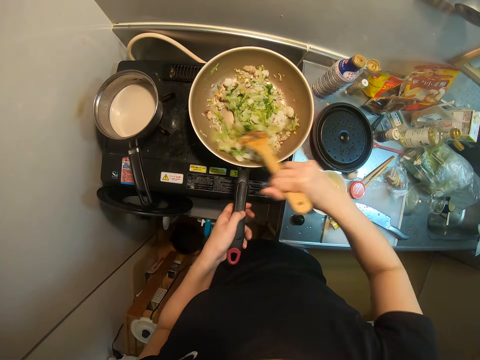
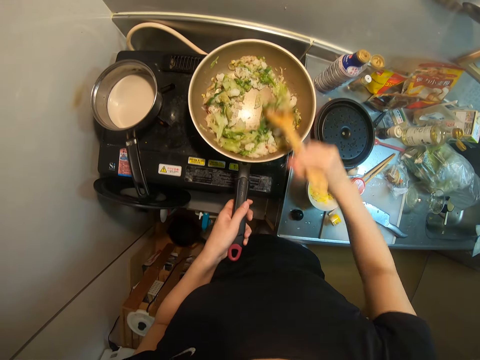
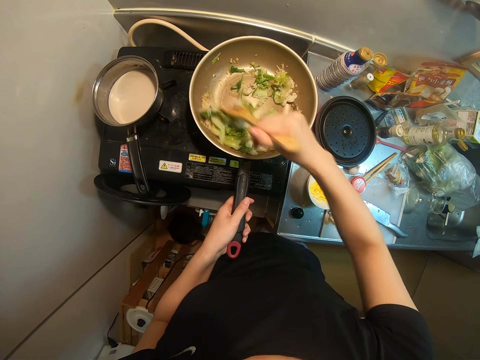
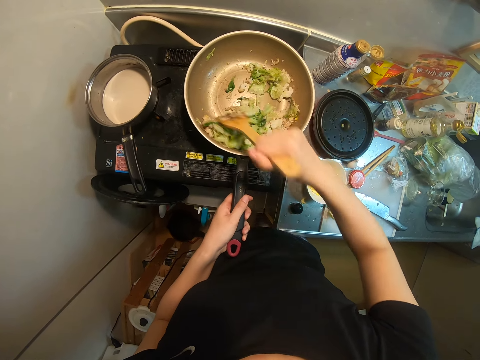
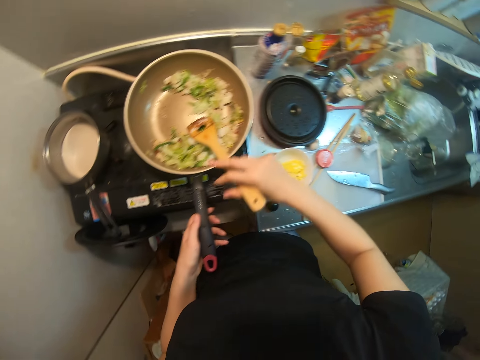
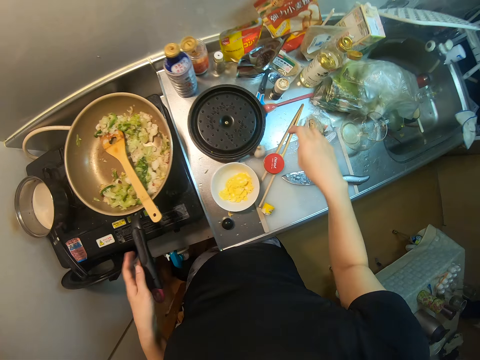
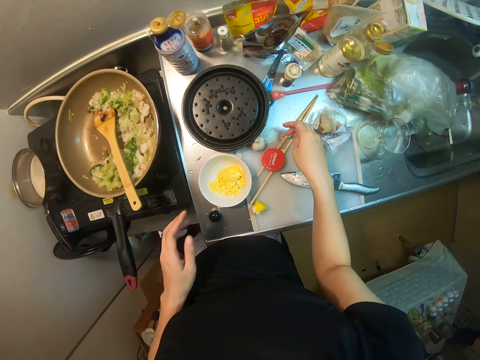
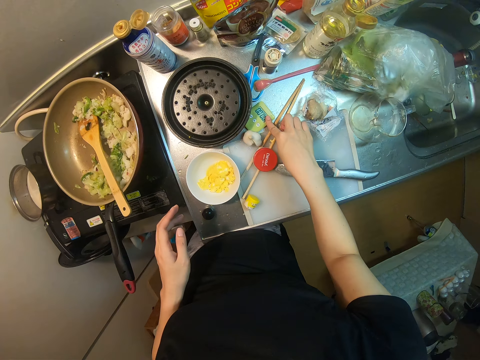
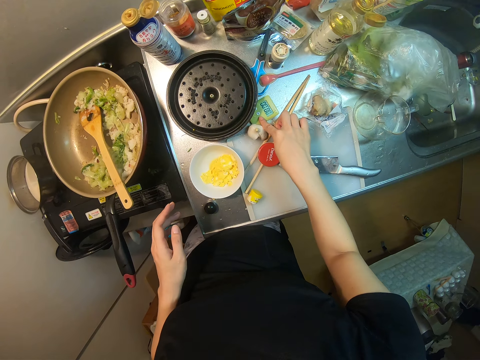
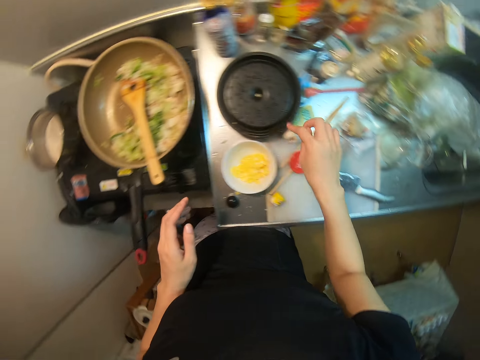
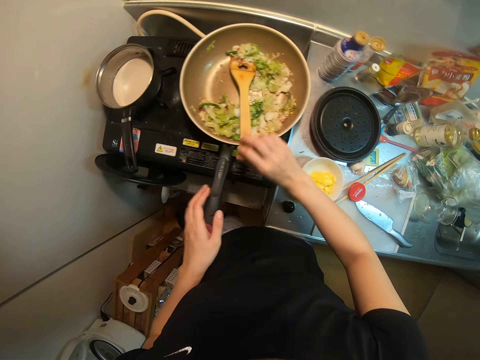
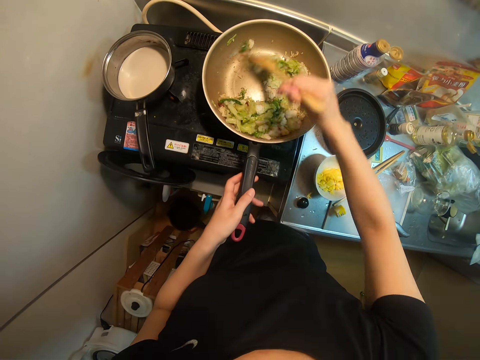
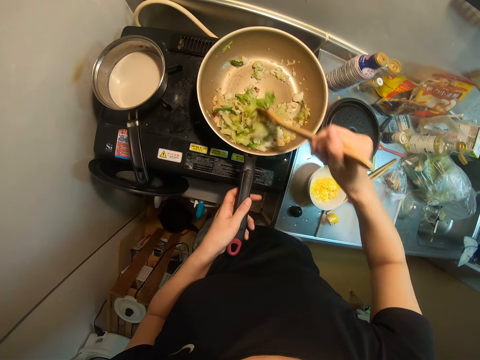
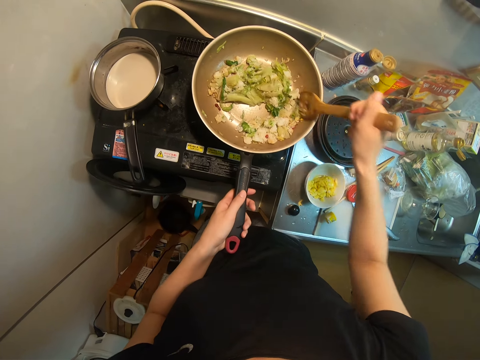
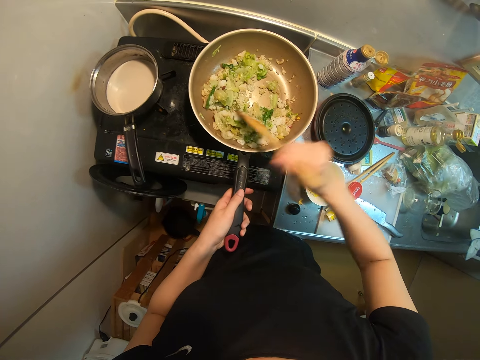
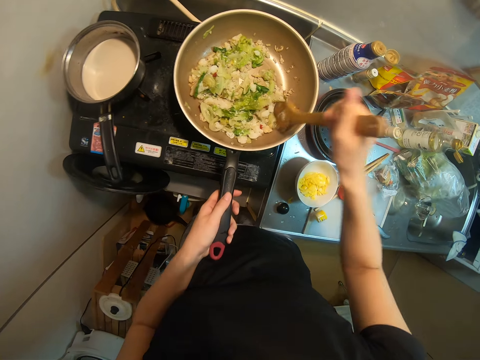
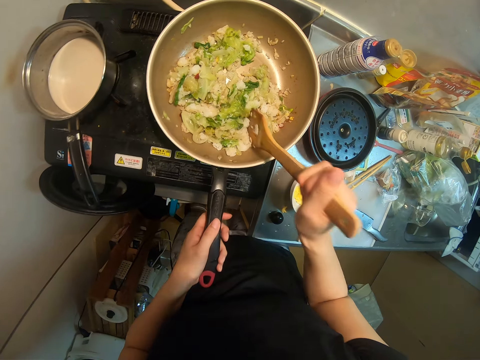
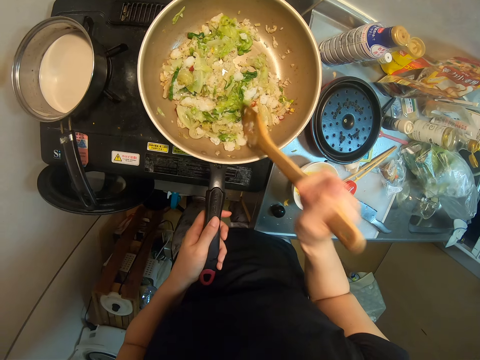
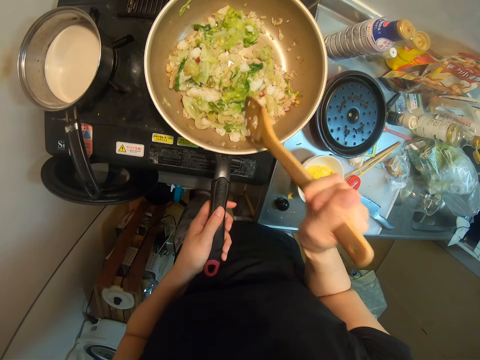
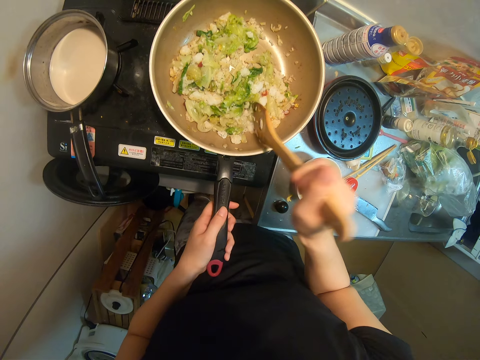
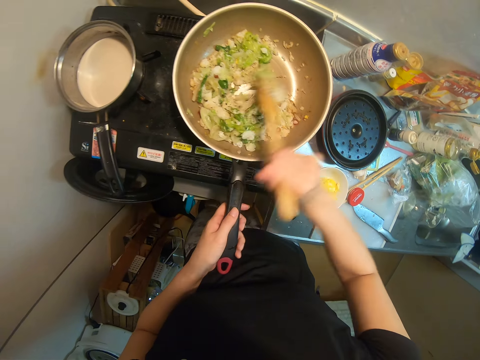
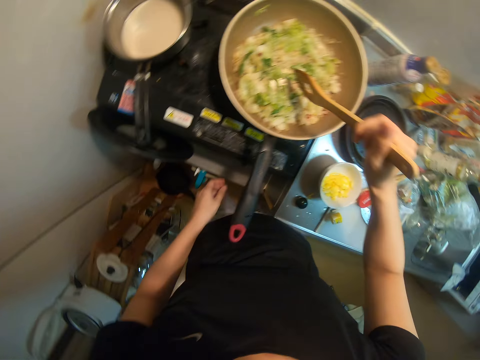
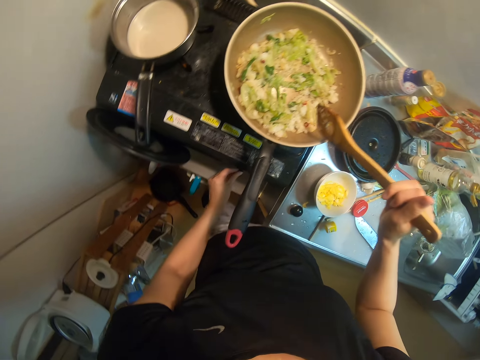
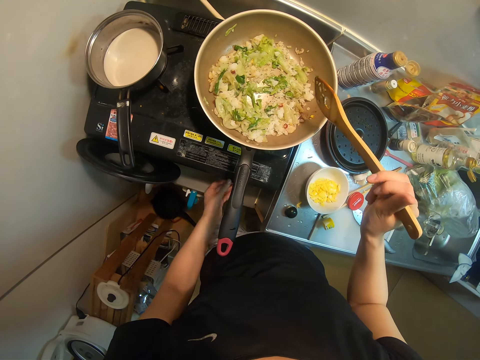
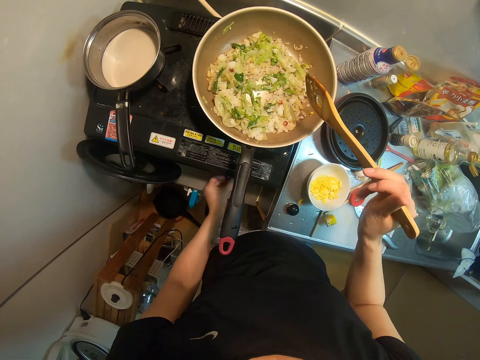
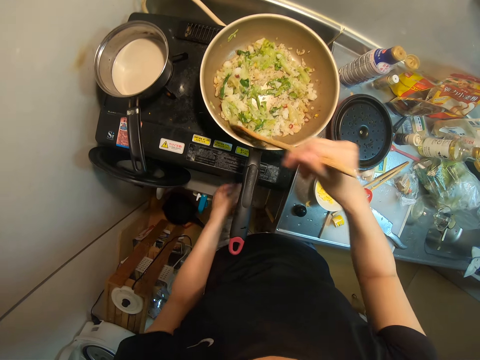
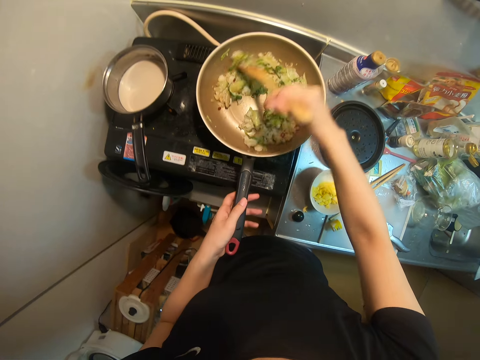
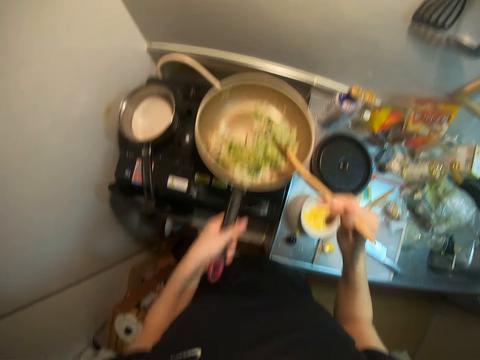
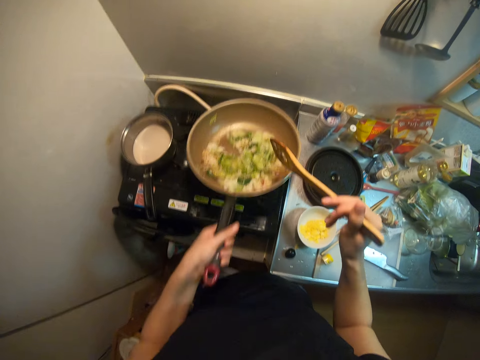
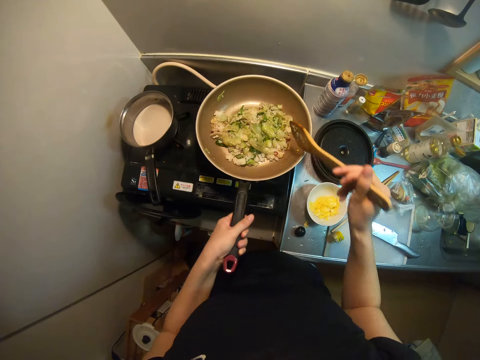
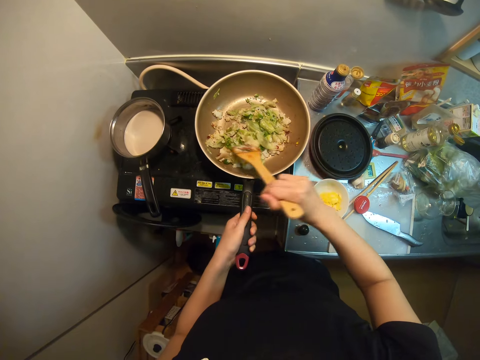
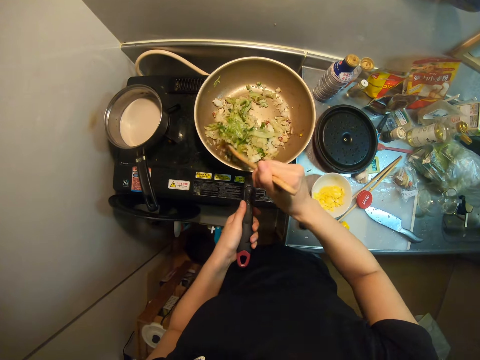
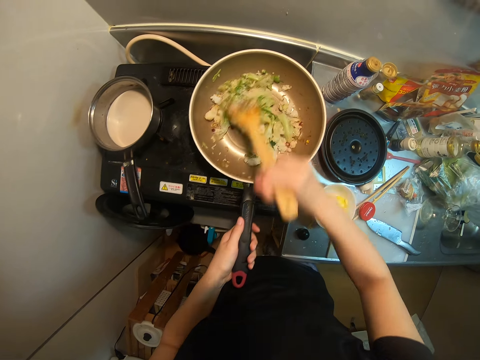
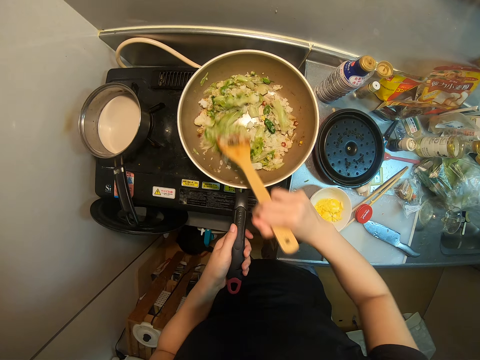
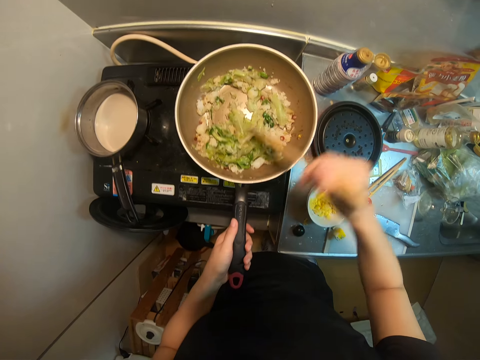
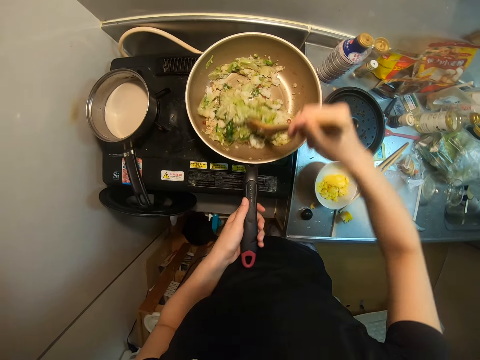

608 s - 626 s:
The camera wearer drops the spoon in the frying pan. They press a small remote on the sink. They turn the alarm off. They pick up the spoon in the frying pan. They stir the food in the frying pan. They turn the knob of the cooker. They light the cooker. They stir the food in the frying pan. They shake the frying pan. They toss the food. They continue to stir the food in the frying pan.

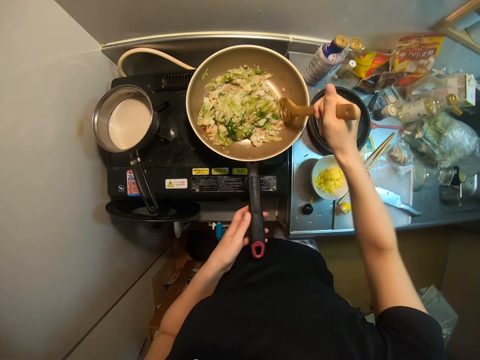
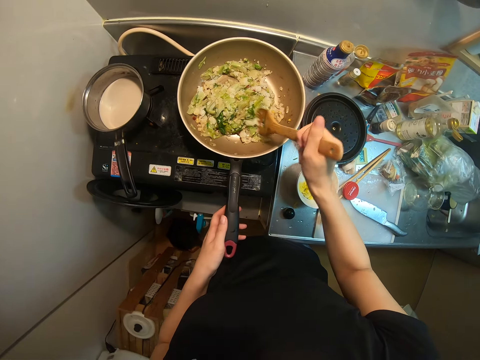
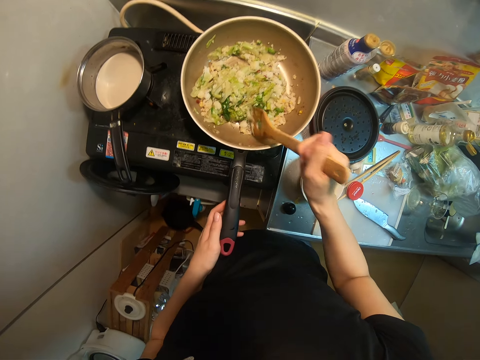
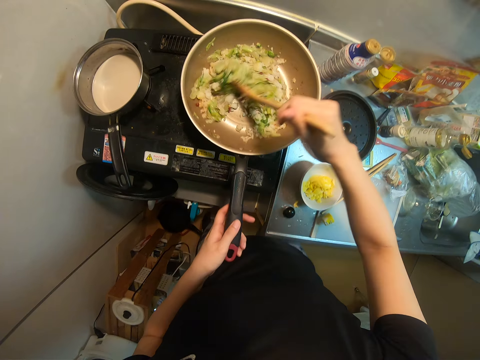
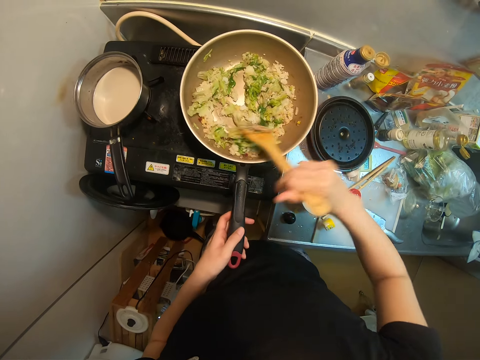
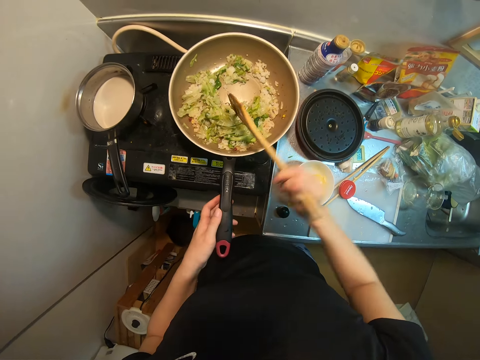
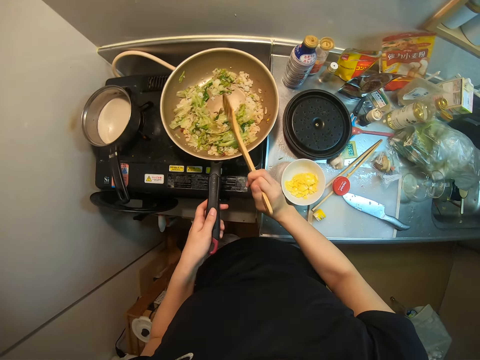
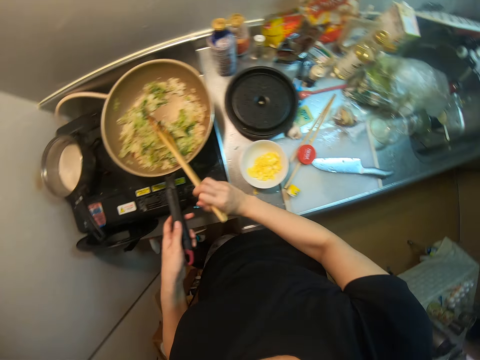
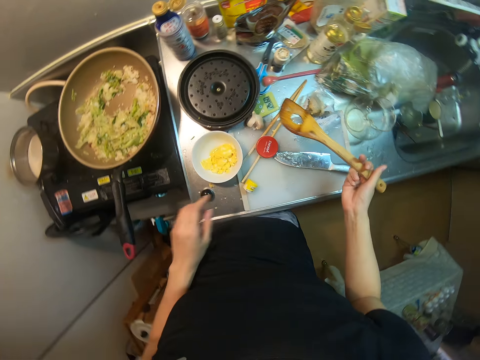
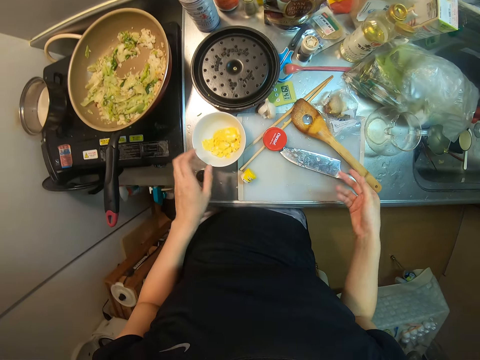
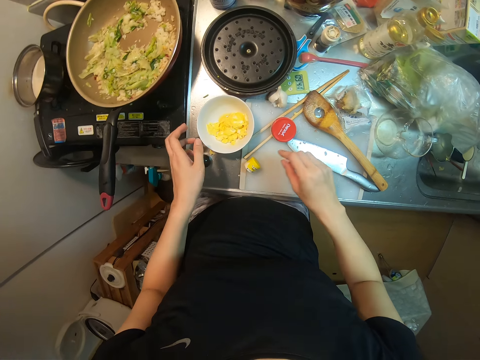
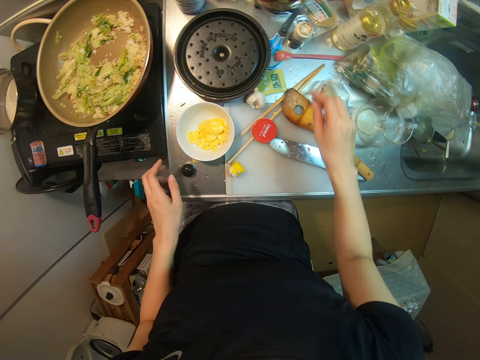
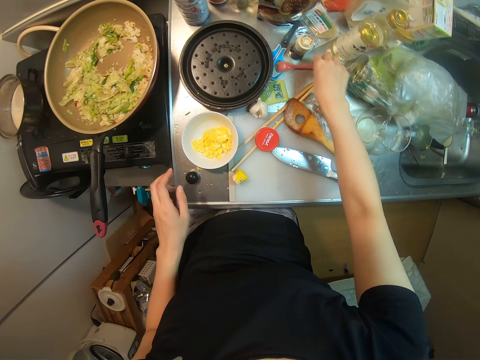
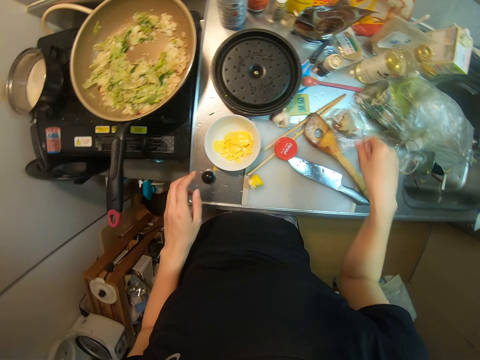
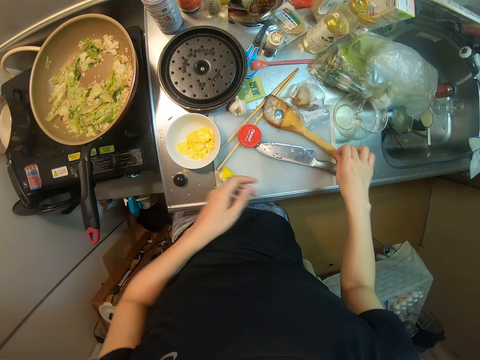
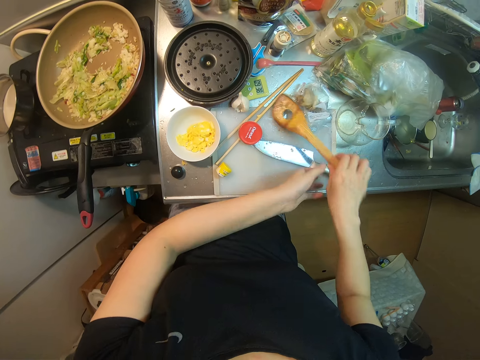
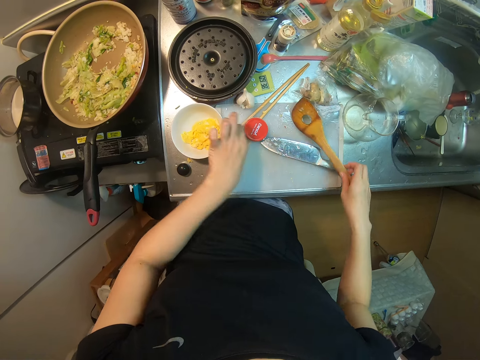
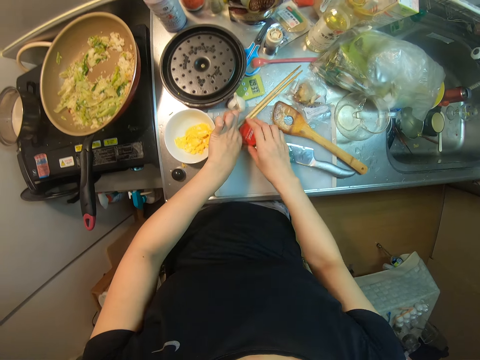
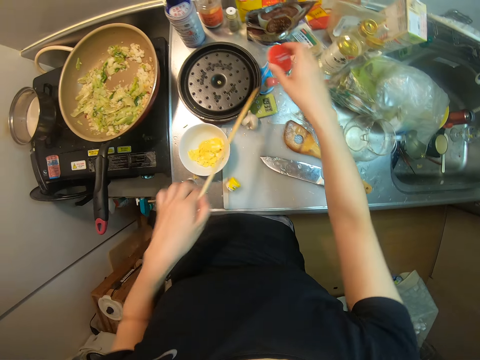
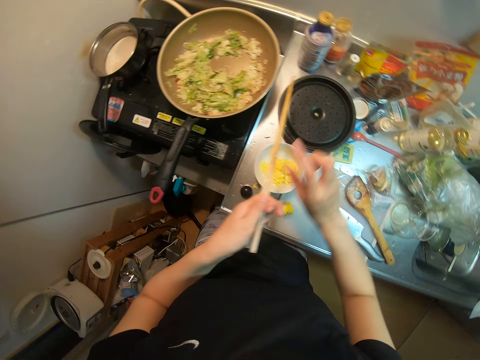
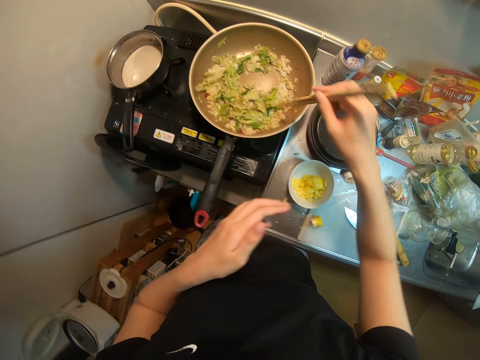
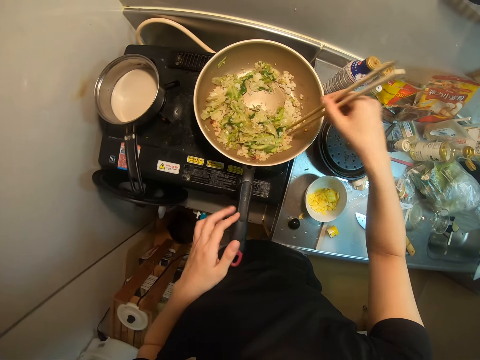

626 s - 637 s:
The camera wearer knocks the spurtle or spoon on the pan. She removes the spoon from the frying pan. She drops the spoon on a cutting table. She picks up the spoon on the cutting board. She drops the spoon on the cutting board. She picks up a chopstick from the cutting table with her left hand. She moves a spice cover from the cutting board to the sink. She passes the chopstick from her left hand to her right hand.
